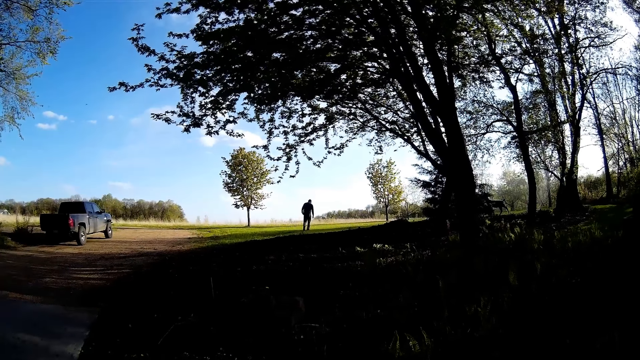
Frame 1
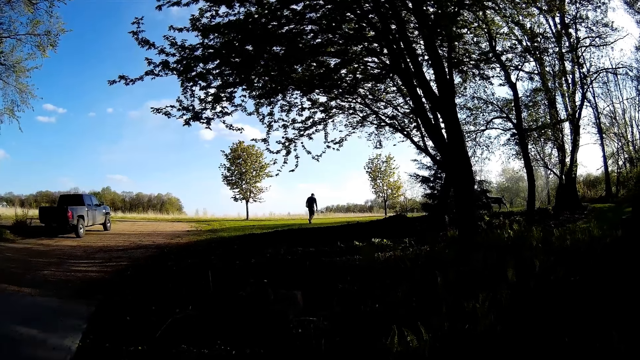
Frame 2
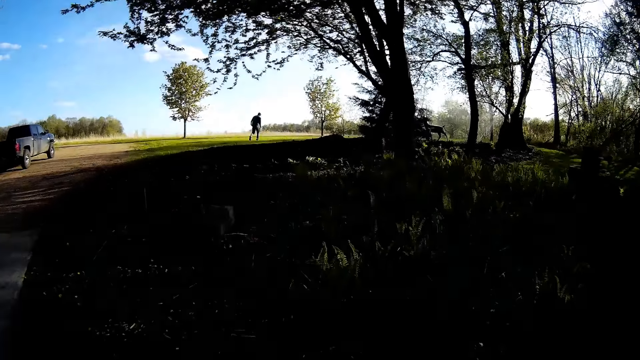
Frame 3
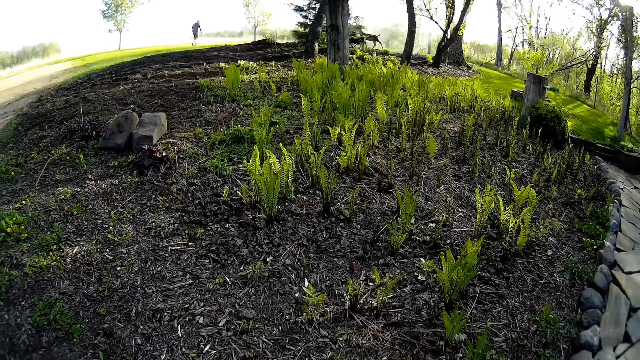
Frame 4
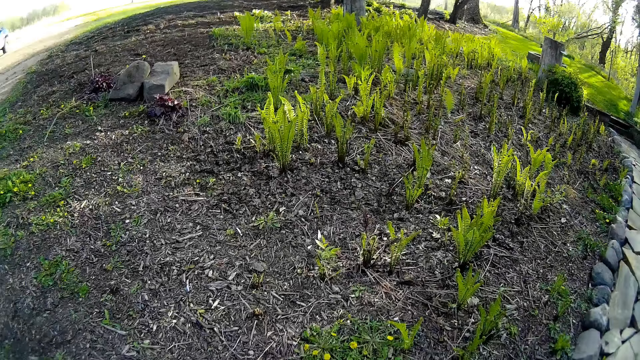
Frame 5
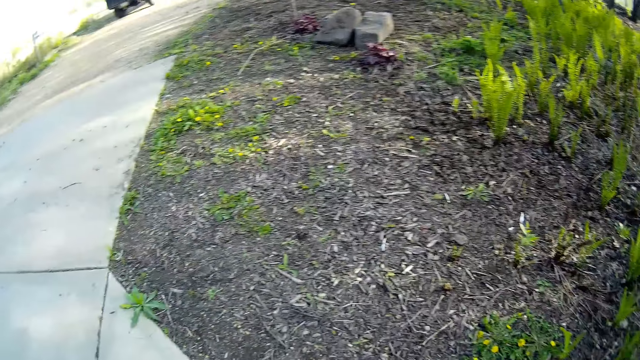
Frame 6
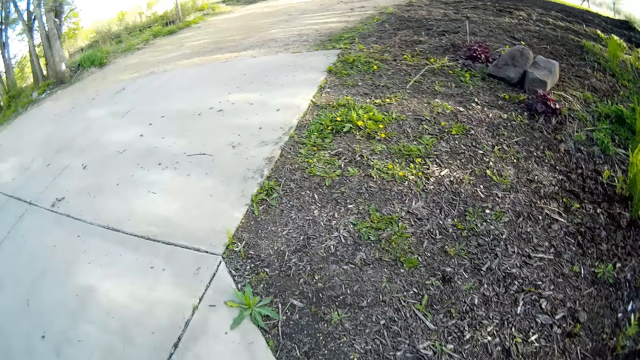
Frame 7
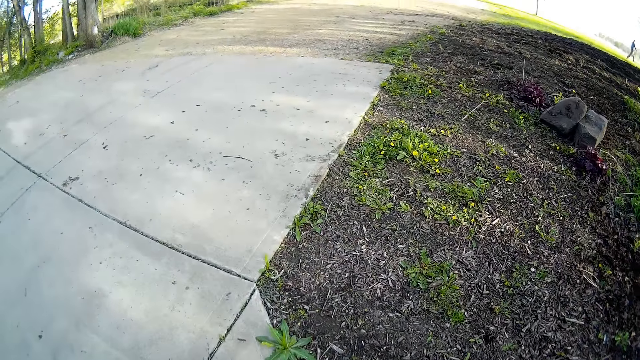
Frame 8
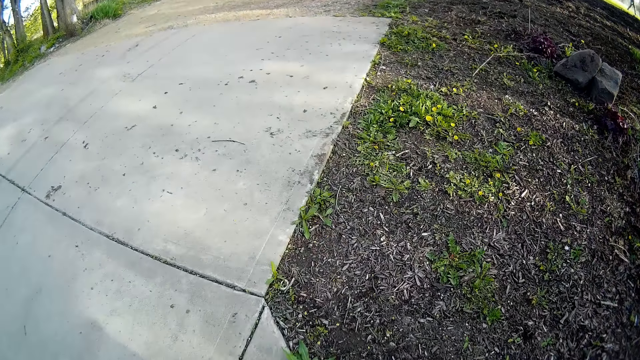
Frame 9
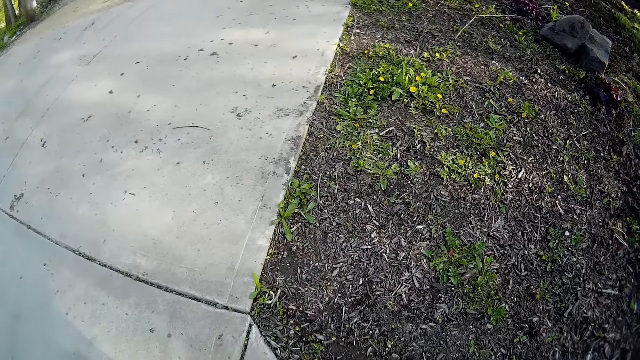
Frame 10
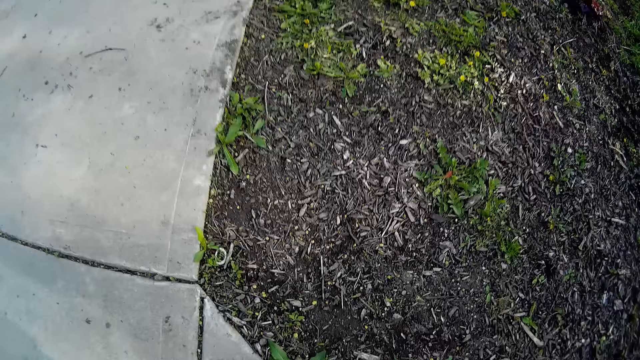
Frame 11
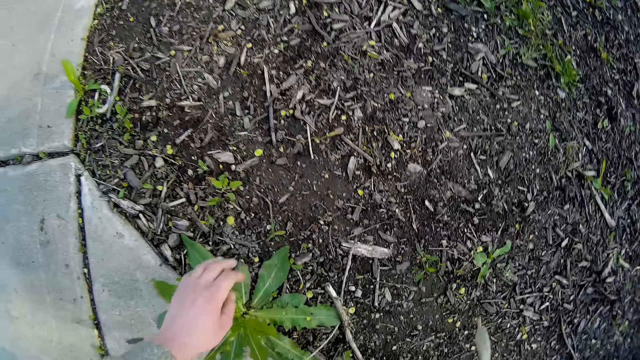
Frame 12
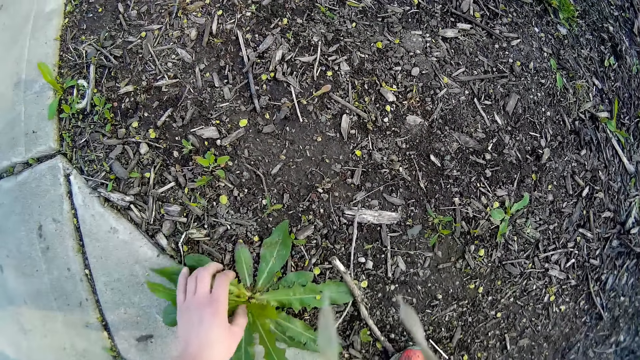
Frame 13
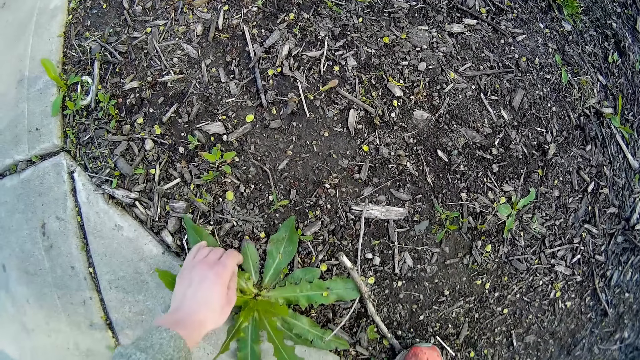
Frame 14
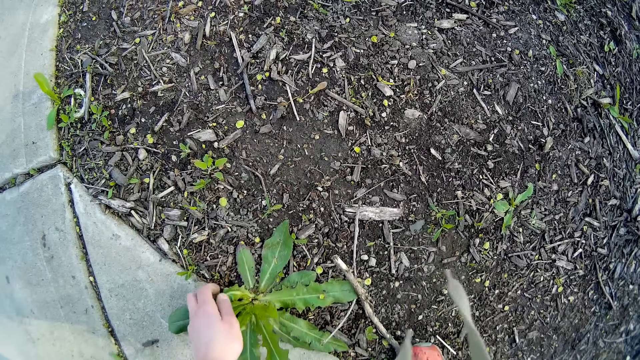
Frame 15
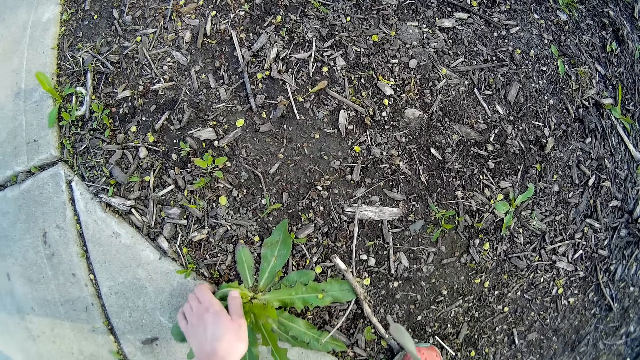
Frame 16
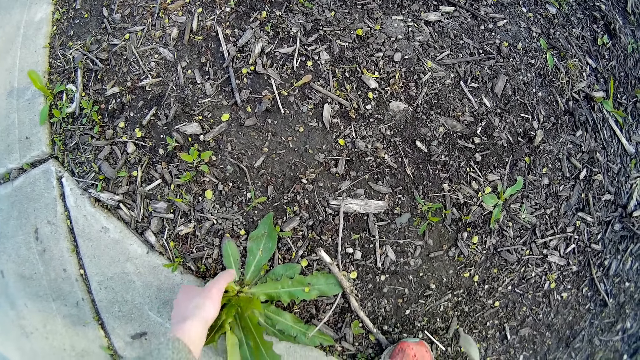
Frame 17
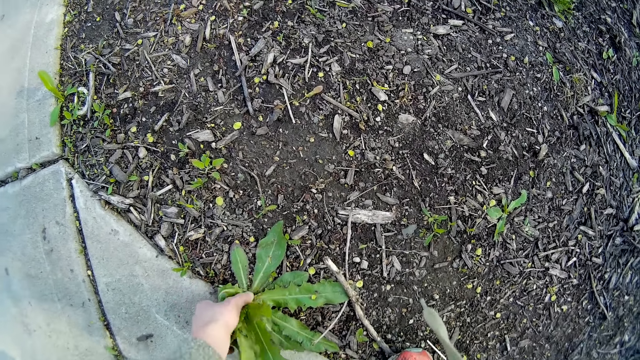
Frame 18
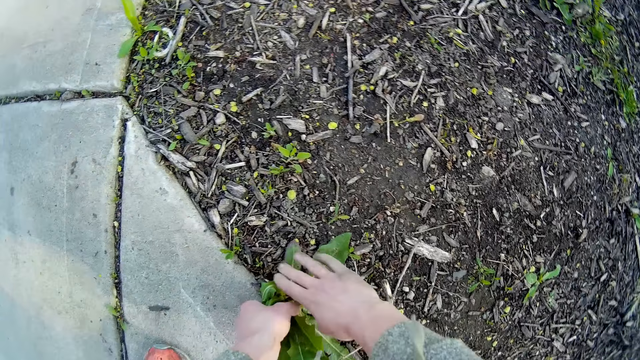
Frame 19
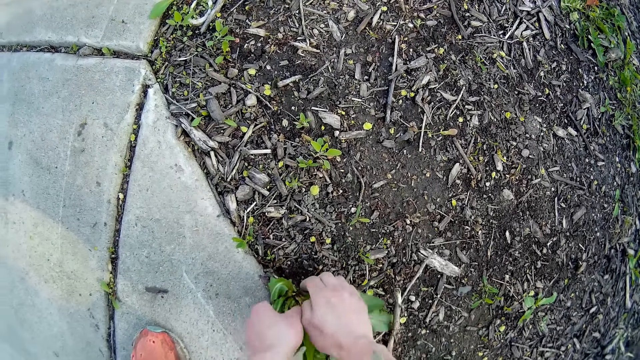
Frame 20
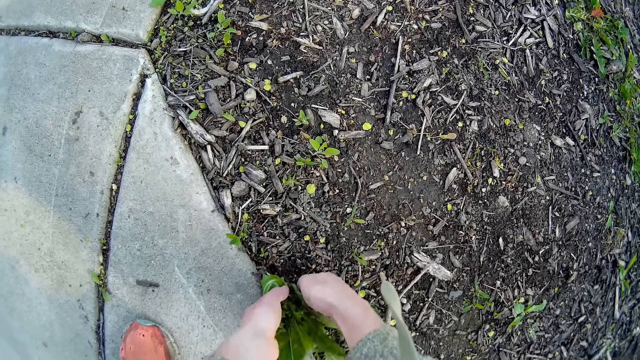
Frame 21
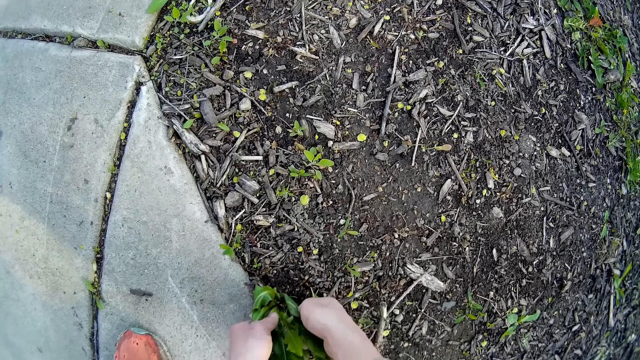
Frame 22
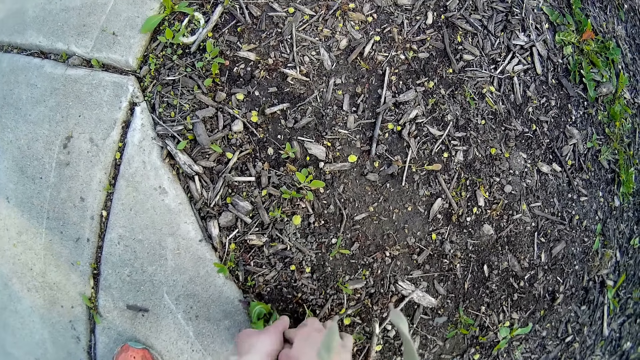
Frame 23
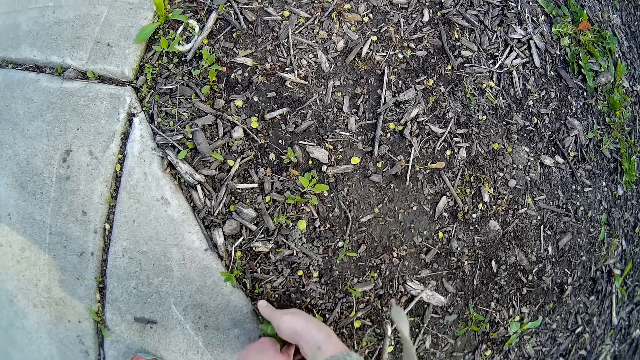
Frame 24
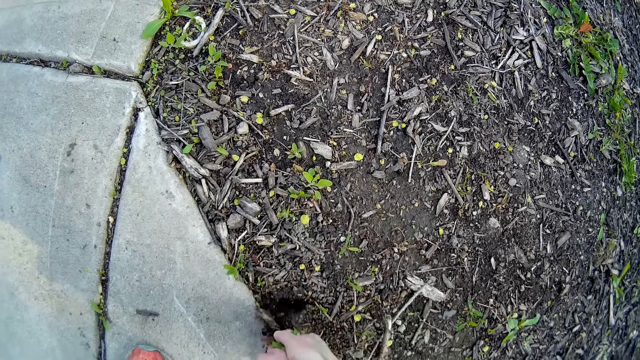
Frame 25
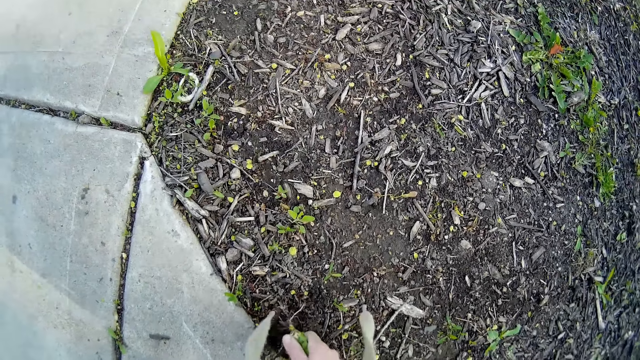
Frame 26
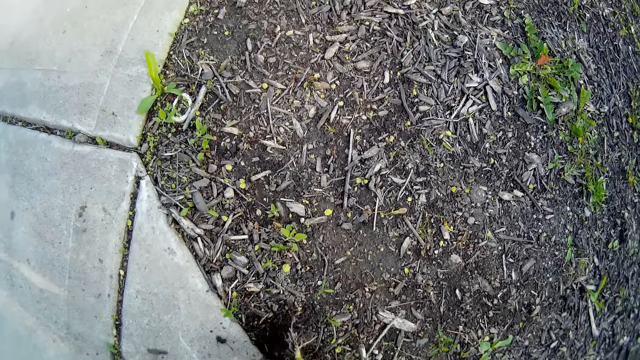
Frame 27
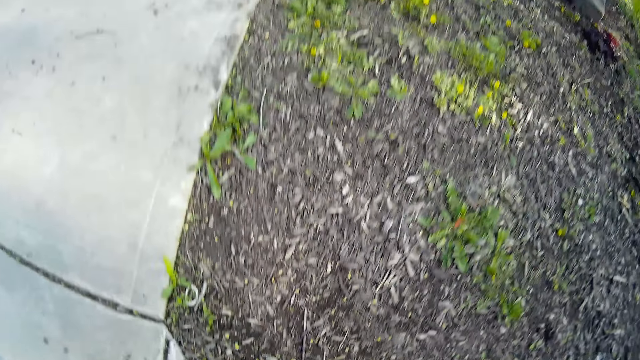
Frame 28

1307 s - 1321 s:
The camera wearer walks. She holds a plant on the ground with her left hand. She holds the plant on the ground with her two hands. She uproots the plant from the ground with her two hands.

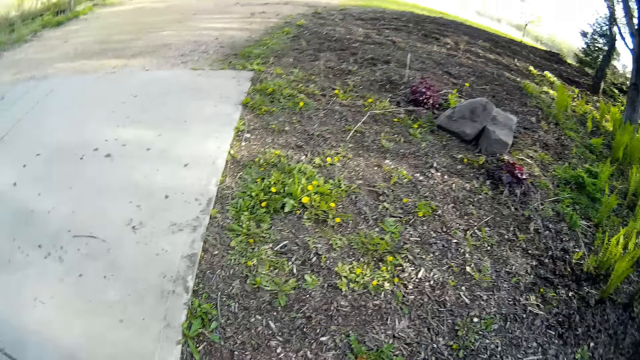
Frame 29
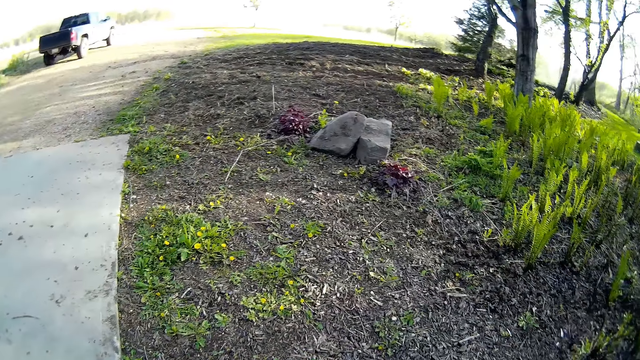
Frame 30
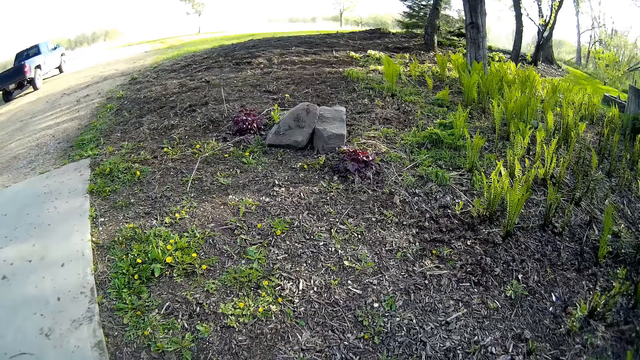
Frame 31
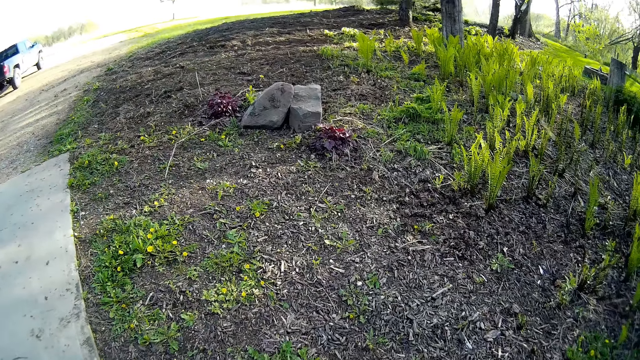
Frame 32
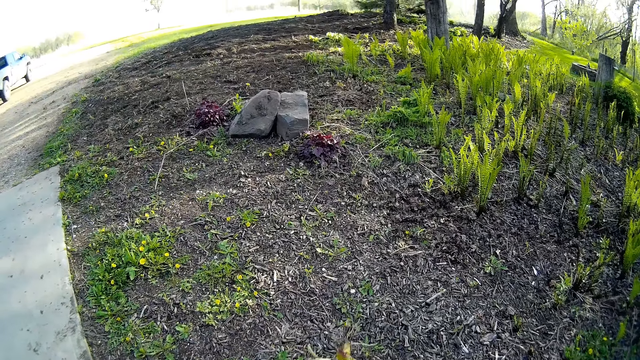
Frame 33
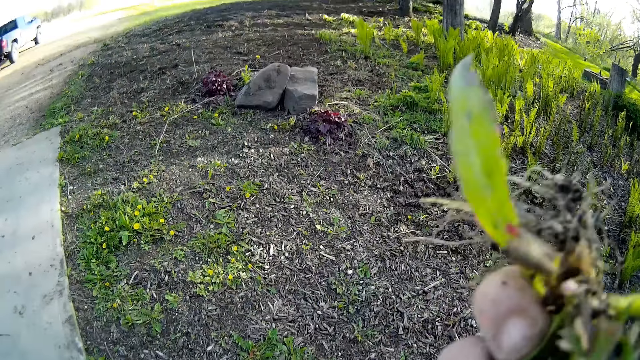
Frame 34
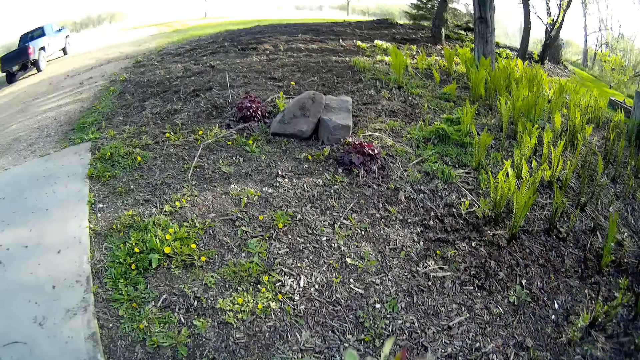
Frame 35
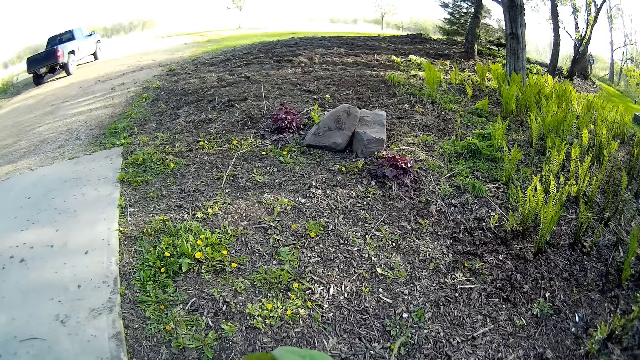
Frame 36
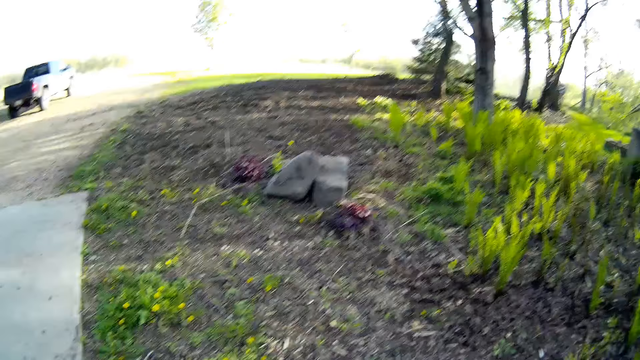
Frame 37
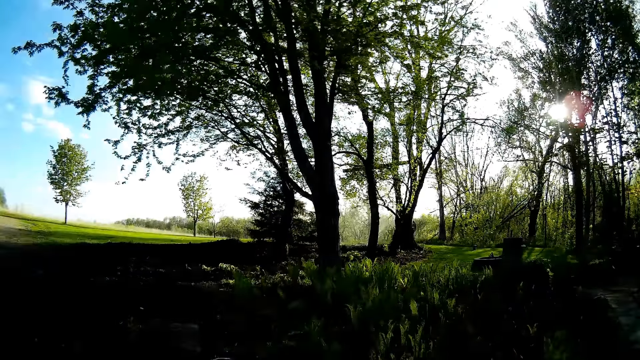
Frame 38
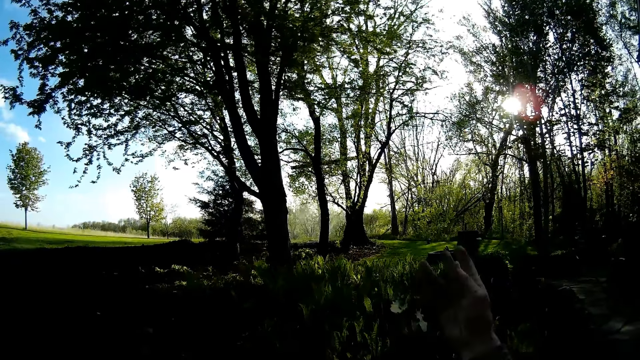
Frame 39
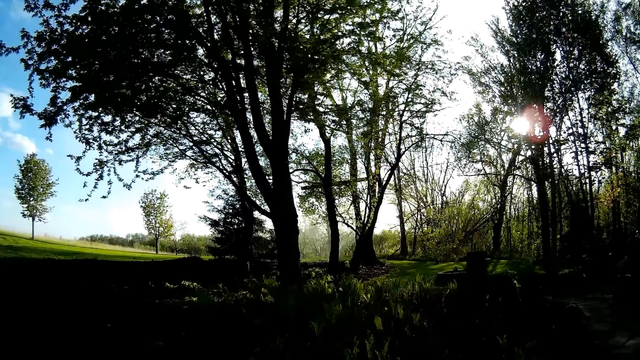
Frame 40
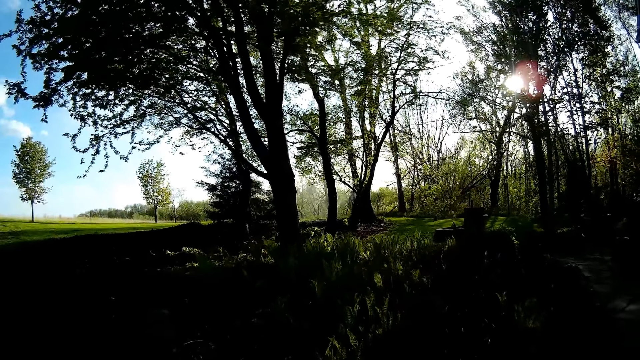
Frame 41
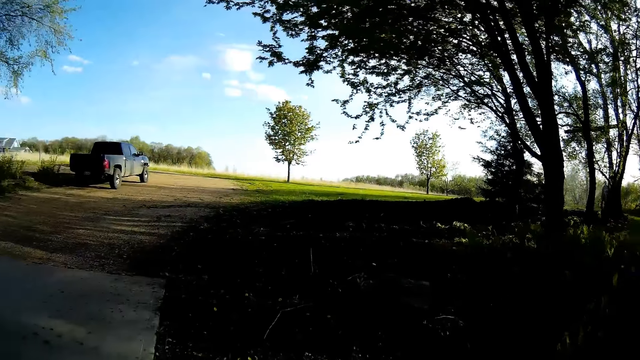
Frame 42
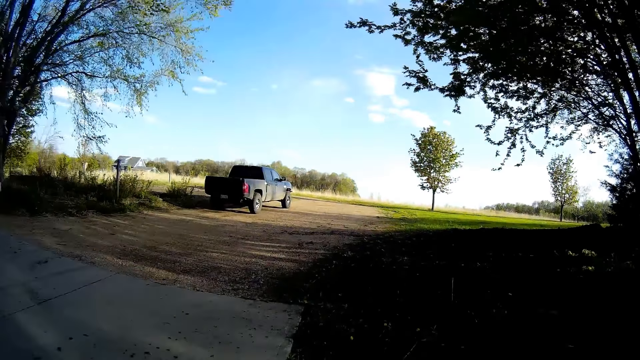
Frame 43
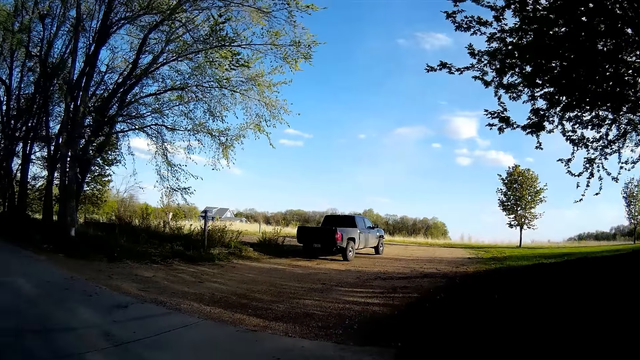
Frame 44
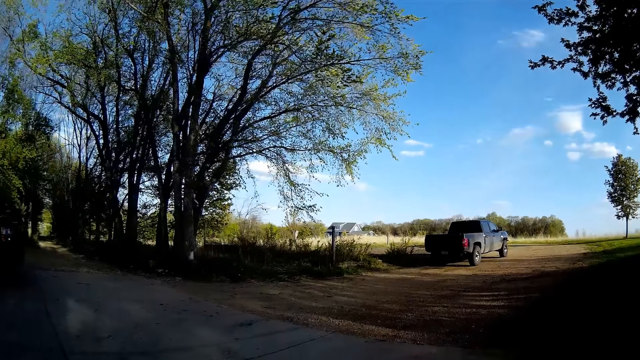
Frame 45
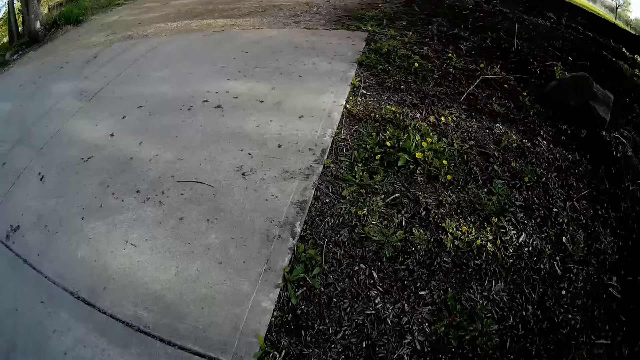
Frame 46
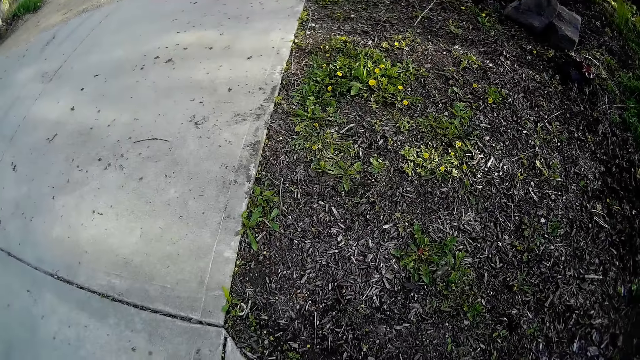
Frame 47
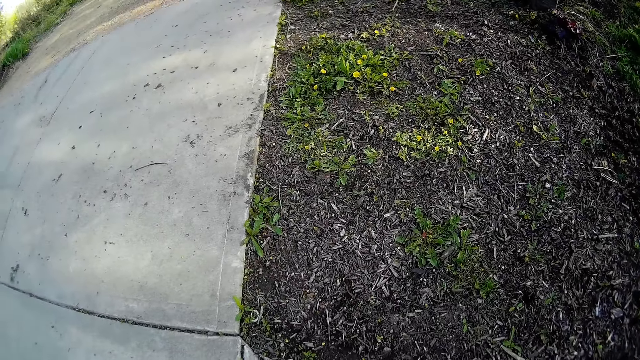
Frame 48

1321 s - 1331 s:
The camera wearer smells the root of the plant in her right hand. She throws the plant in her right hand on the ground. She looks around.
